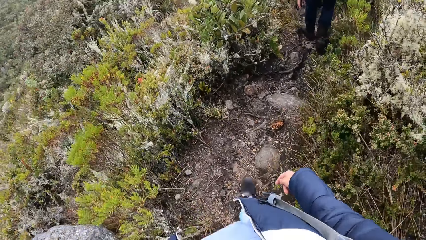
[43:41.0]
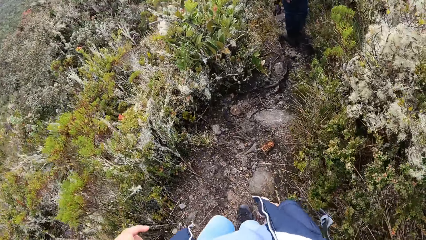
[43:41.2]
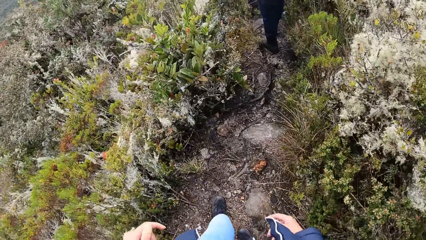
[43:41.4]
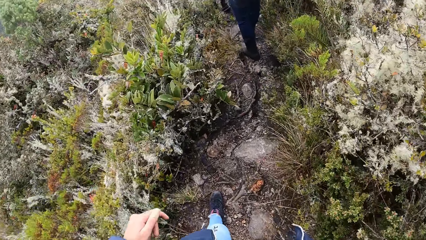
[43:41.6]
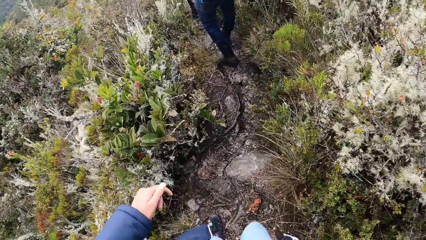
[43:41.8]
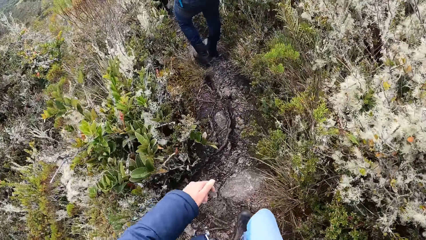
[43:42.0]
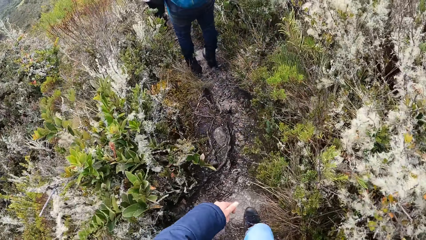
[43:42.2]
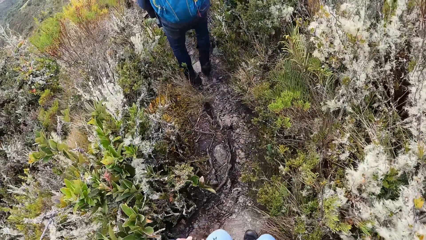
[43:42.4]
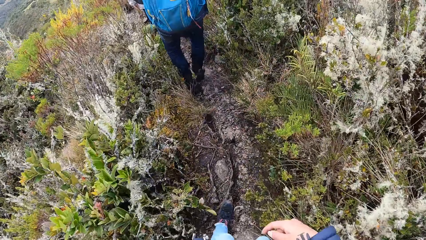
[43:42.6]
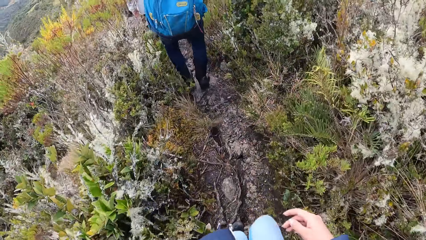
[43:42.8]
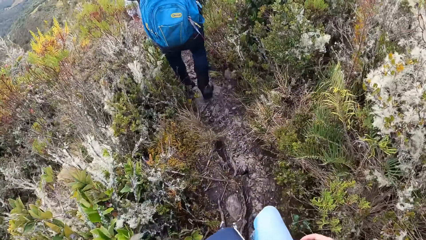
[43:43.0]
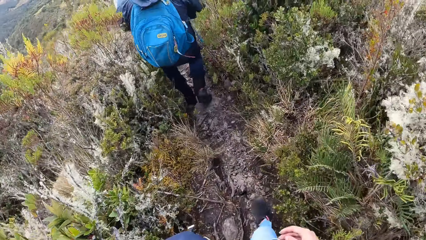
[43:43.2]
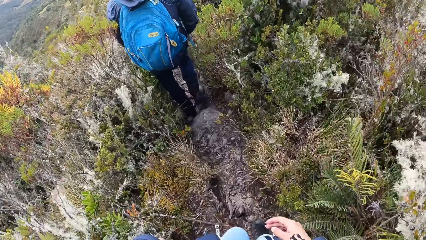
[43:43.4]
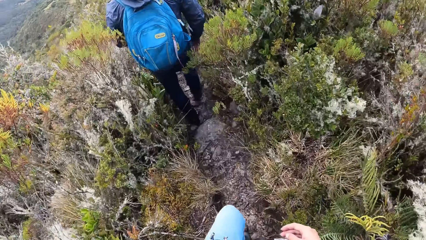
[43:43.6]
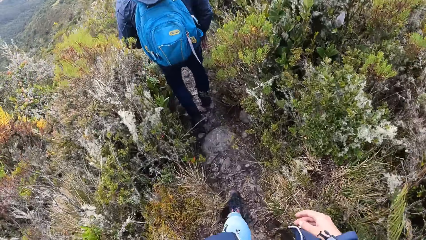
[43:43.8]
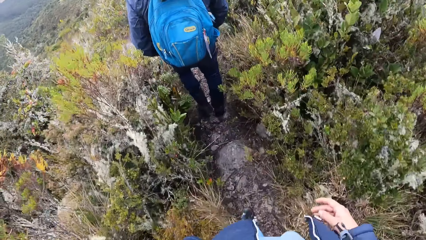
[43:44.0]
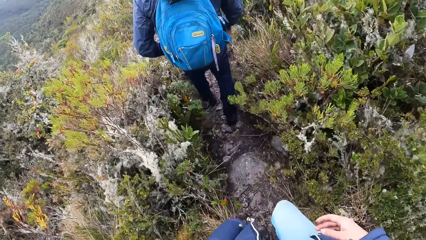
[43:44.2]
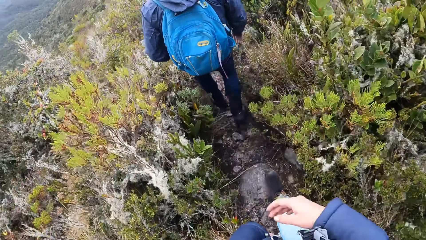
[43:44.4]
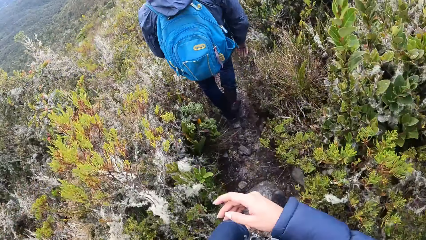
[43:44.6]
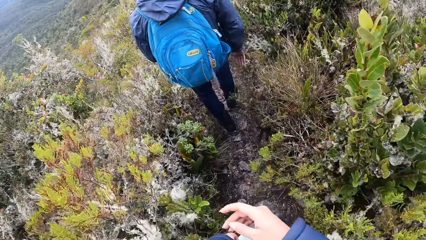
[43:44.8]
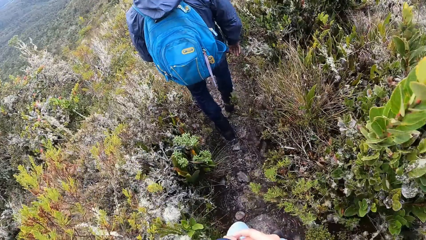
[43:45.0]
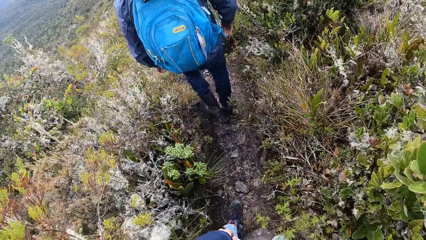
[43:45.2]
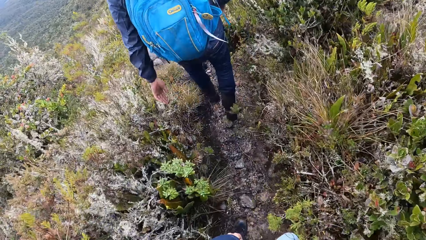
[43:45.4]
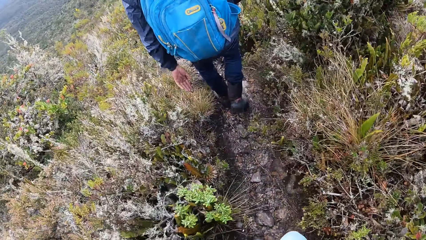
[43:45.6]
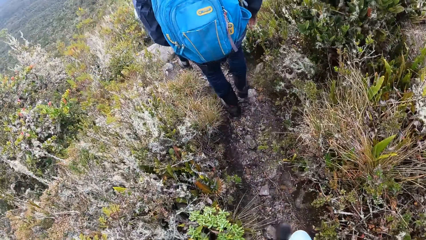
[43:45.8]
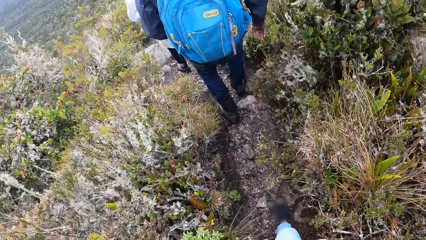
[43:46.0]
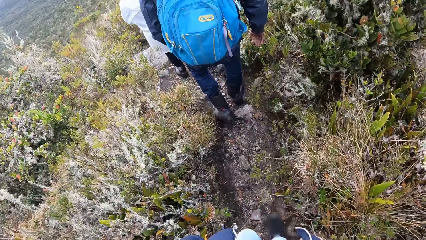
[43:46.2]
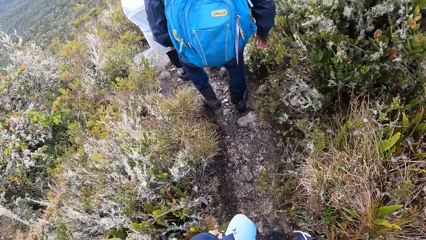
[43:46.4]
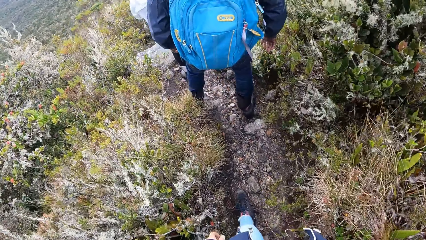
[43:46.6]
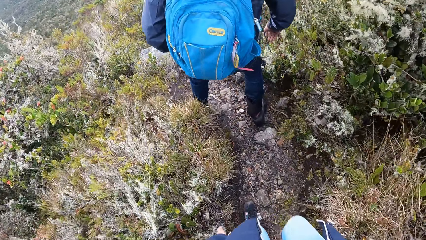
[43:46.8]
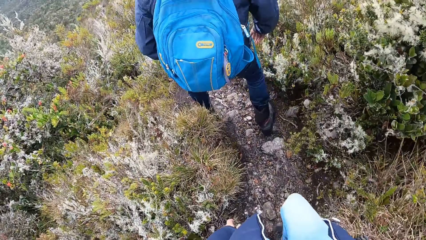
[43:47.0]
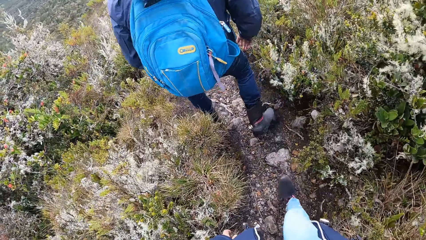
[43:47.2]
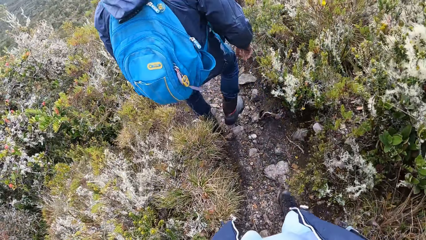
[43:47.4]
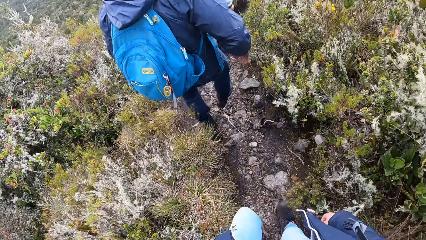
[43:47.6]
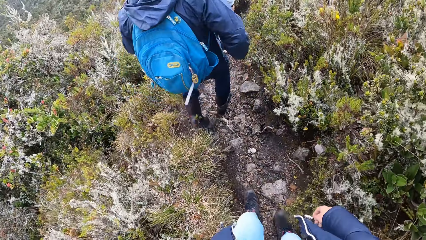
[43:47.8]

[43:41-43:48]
The camera wearer walks on the shrubs forest.

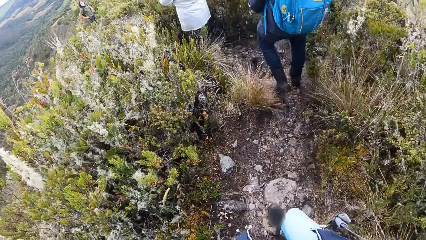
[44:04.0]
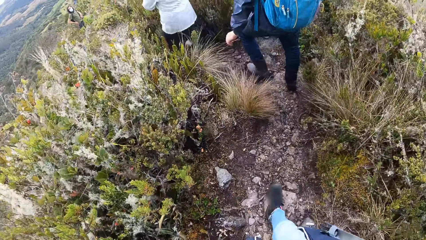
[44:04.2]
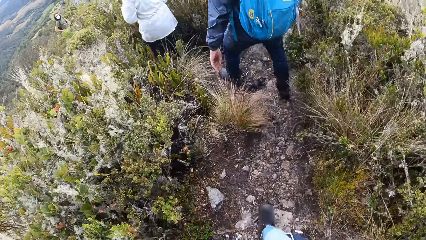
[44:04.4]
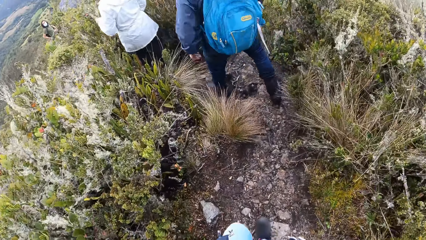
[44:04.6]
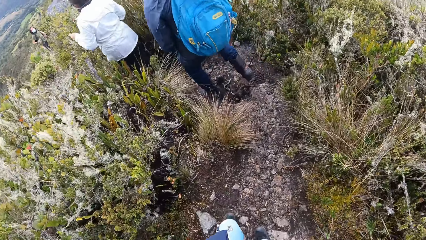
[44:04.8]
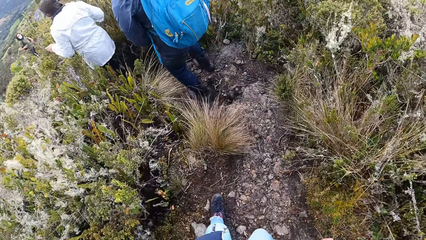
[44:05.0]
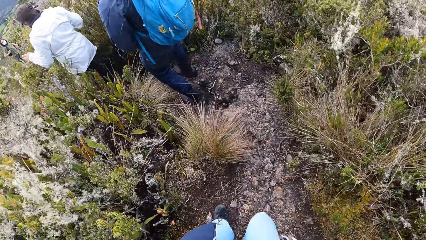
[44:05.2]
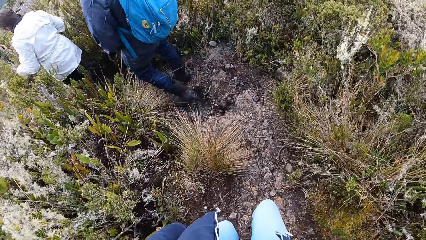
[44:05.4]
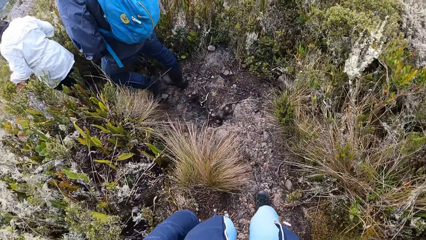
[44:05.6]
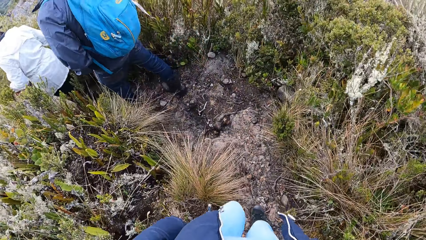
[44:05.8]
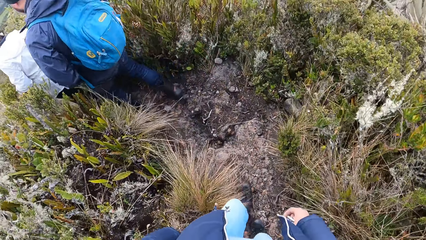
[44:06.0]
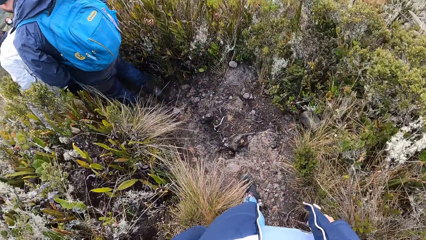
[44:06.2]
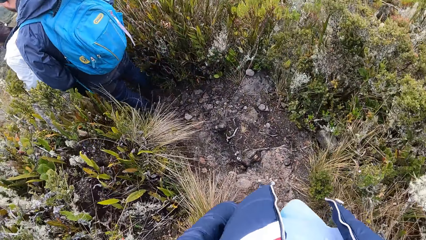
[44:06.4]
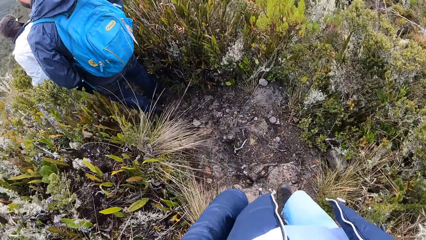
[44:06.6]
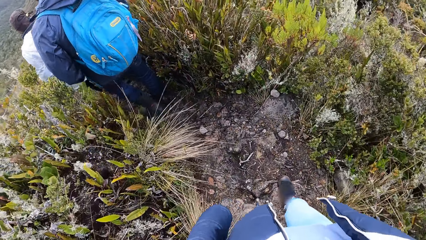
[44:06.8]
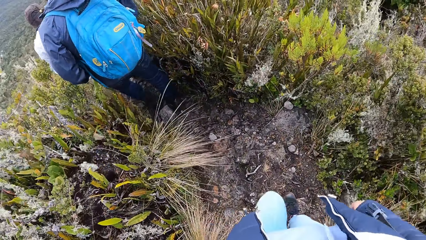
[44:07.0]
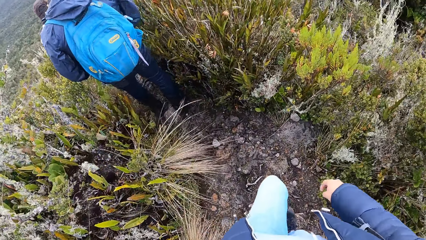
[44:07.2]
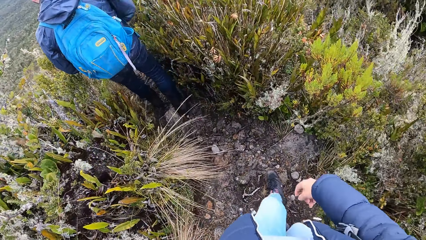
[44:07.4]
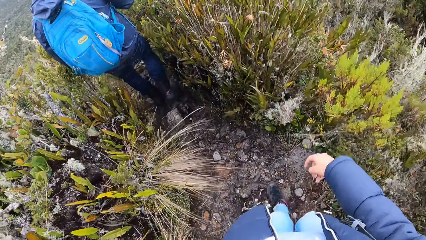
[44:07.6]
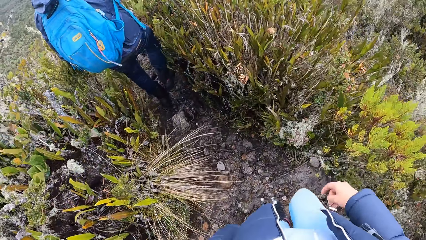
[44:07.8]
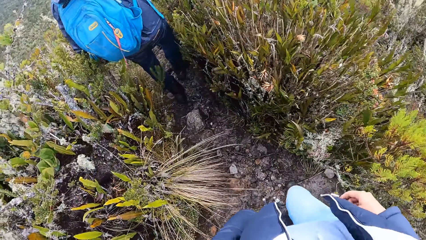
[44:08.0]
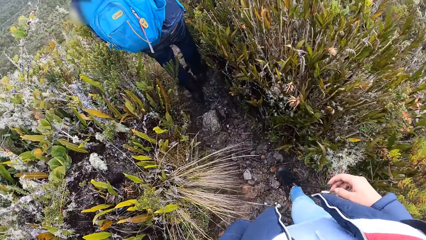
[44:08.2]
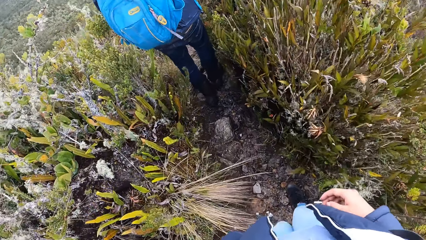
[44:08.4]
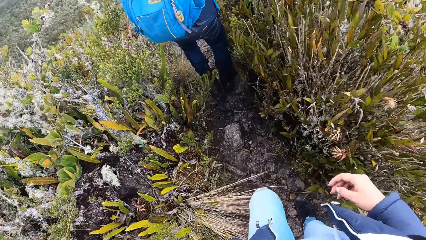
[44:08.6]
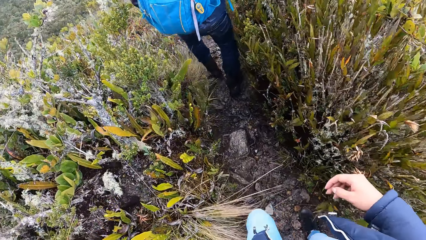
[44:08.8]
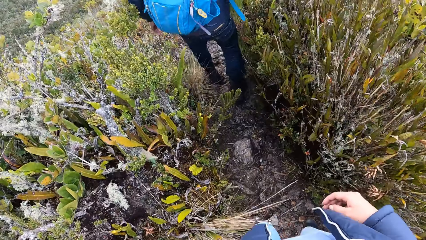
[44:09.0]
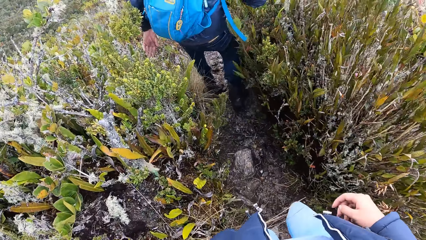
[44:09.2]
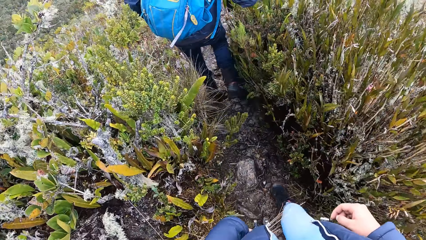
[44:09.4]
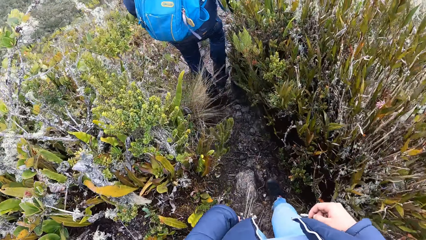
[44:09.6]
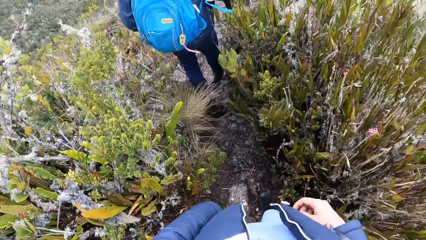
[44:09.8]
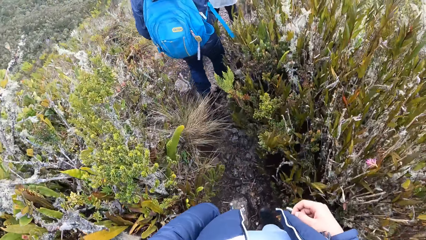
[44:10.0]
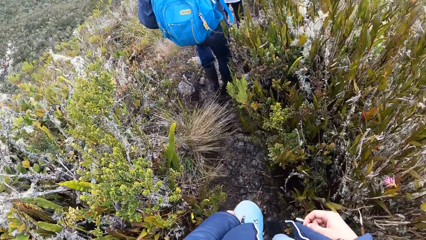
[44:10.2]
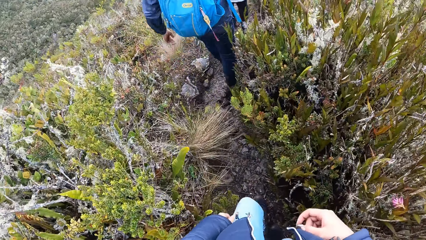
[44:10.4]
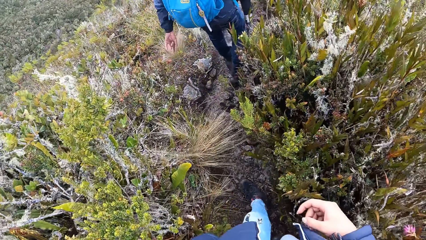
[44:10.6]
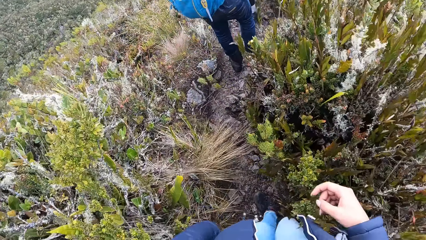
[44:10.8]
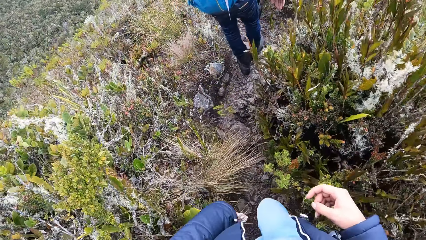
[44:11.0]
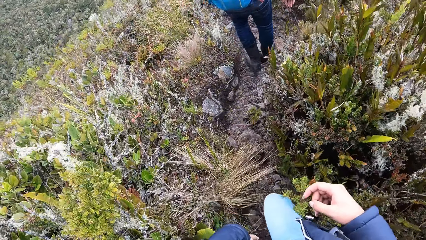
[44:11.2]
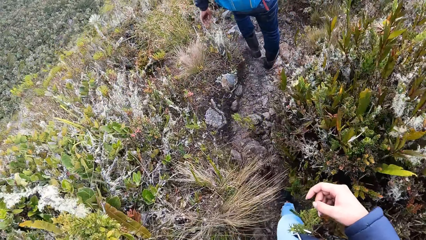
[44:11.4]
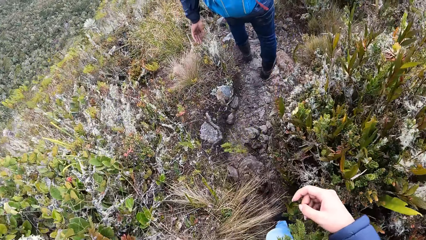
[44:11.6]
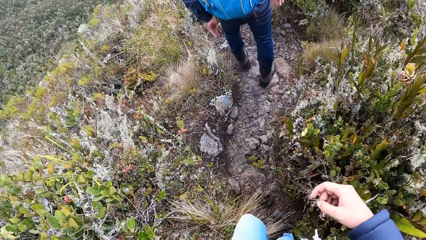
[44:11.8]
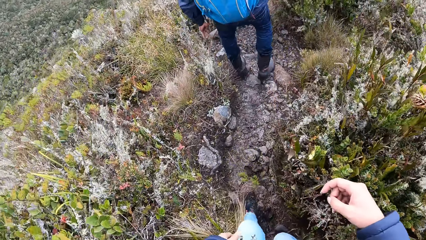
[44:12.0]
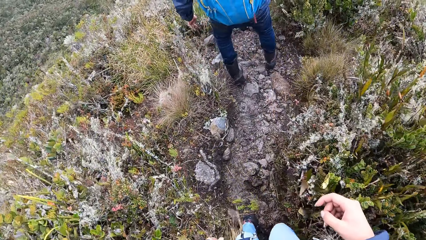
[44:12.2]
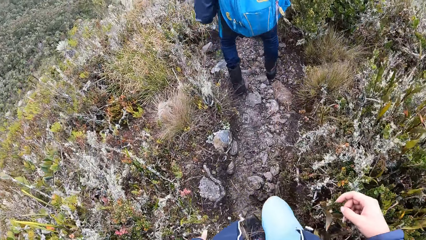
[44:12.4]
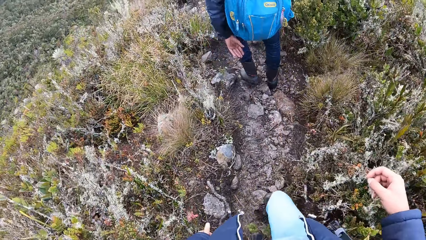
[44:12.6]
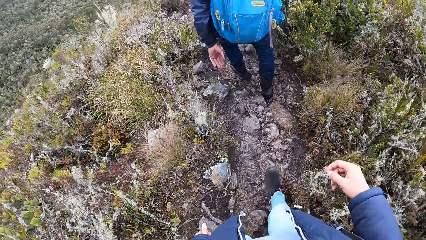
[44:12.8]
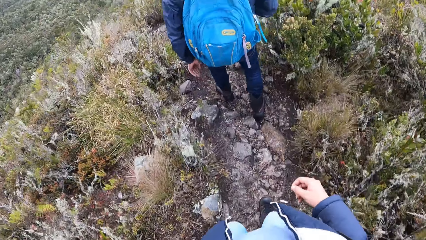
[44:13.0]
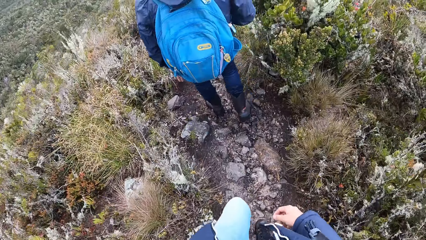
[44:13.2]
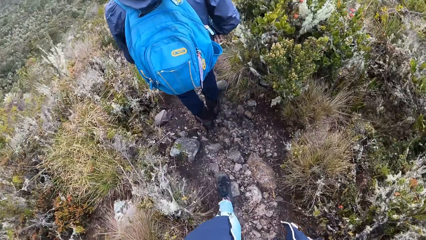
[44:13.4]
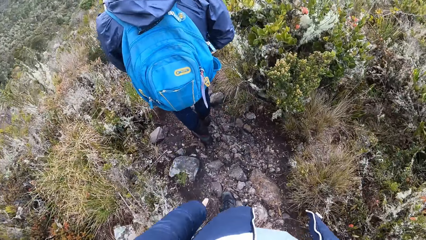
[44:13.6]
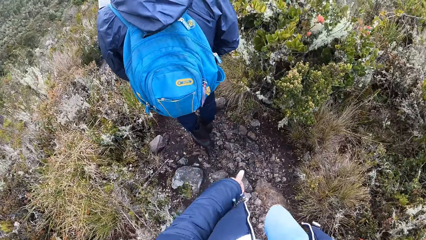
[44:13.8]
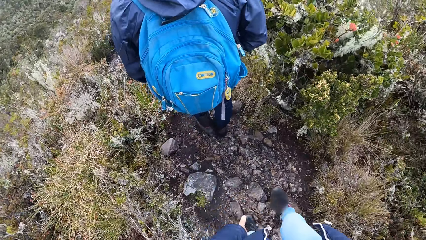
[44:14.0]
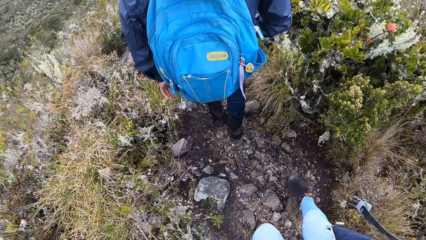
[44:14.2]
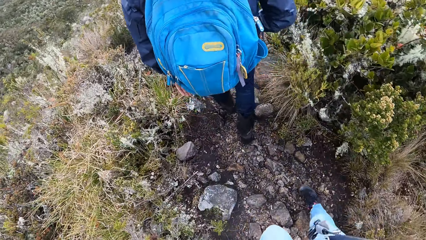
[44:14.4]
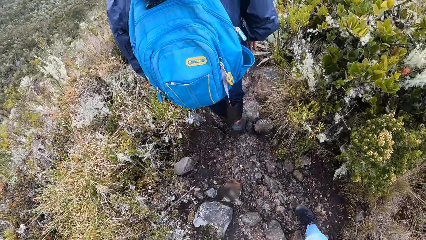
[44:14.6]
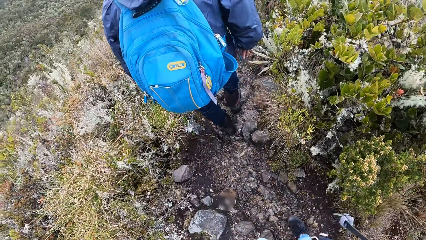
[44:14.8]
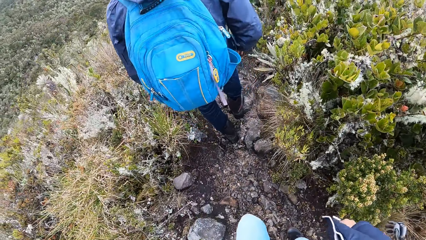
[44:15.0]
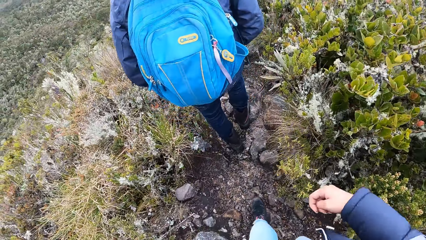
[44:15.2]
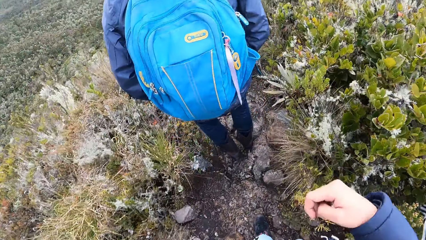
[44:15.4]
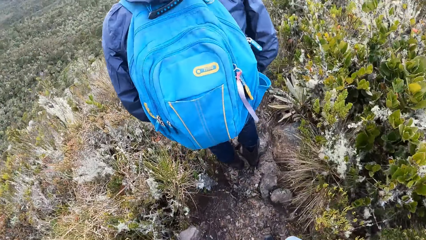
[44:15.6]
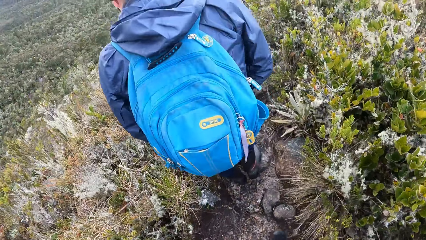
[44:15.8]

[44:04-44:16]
A lady walks around.
